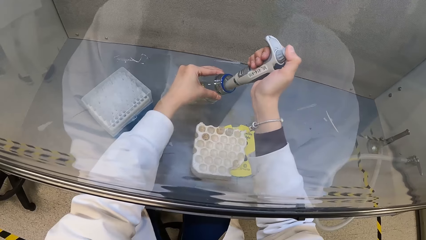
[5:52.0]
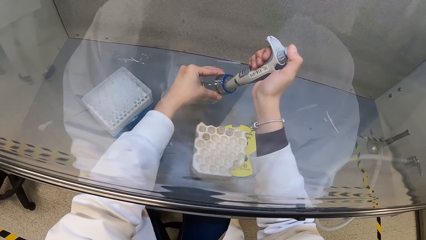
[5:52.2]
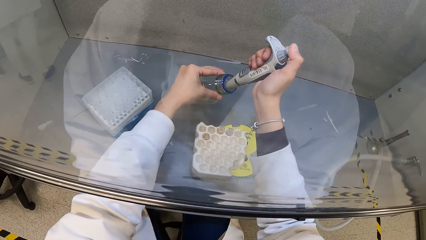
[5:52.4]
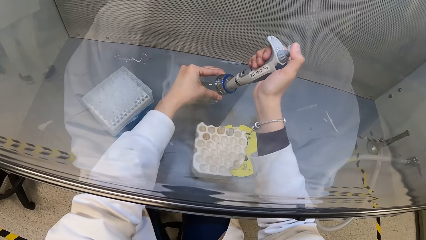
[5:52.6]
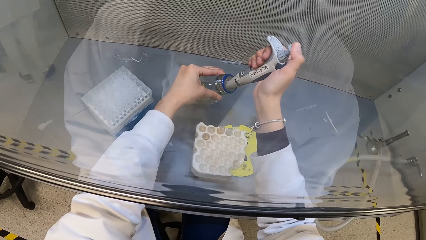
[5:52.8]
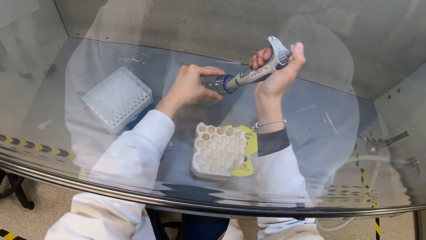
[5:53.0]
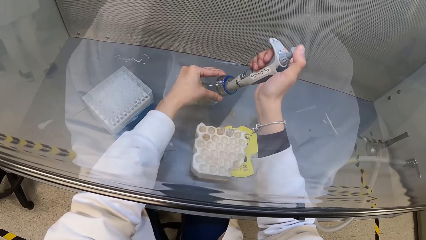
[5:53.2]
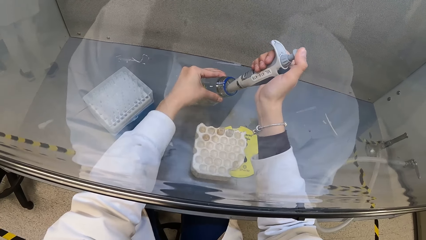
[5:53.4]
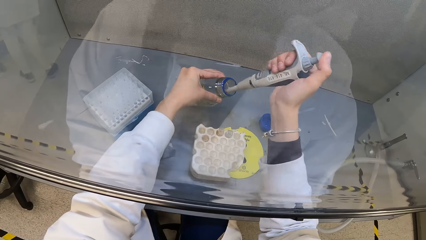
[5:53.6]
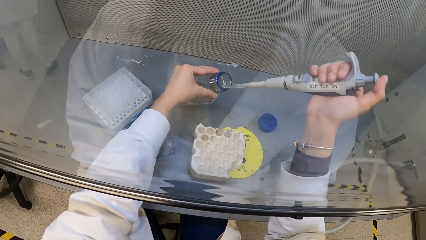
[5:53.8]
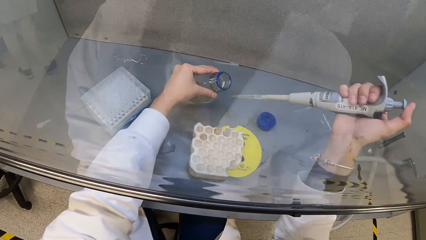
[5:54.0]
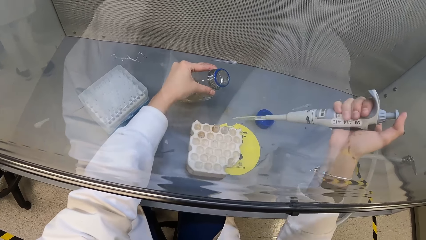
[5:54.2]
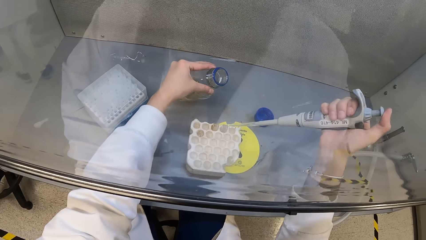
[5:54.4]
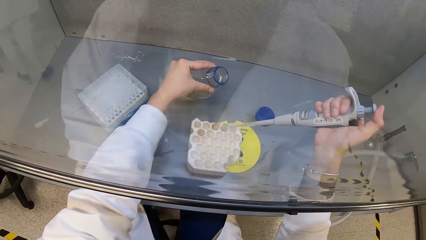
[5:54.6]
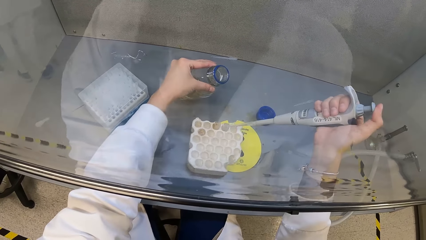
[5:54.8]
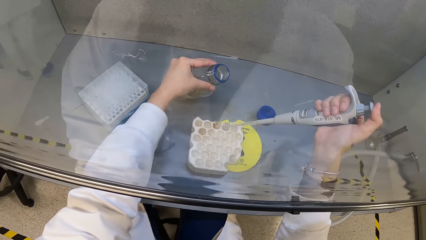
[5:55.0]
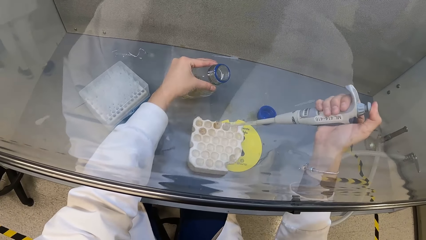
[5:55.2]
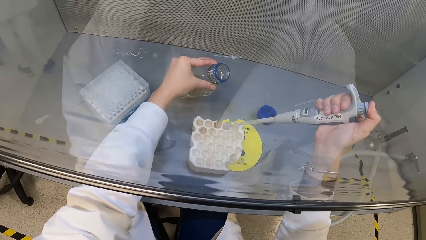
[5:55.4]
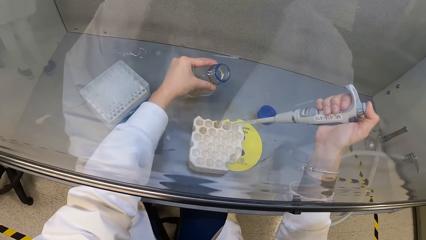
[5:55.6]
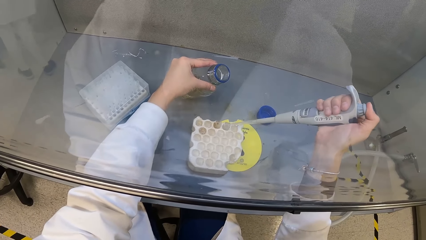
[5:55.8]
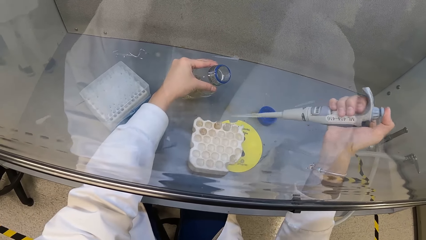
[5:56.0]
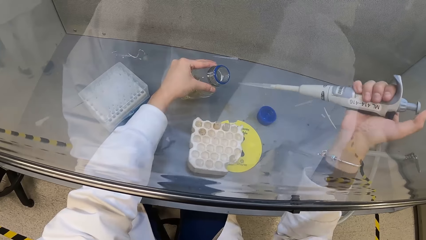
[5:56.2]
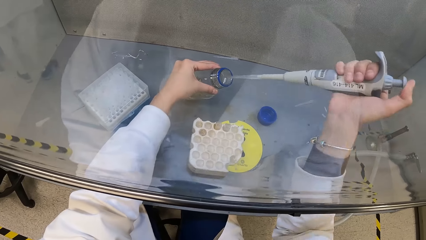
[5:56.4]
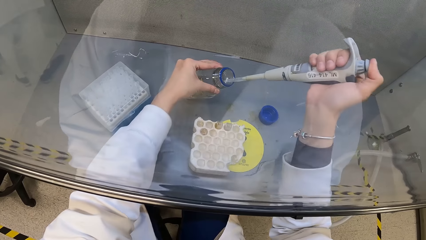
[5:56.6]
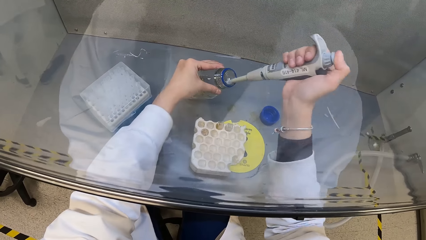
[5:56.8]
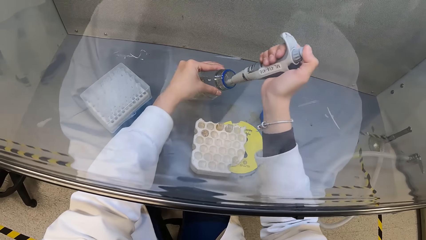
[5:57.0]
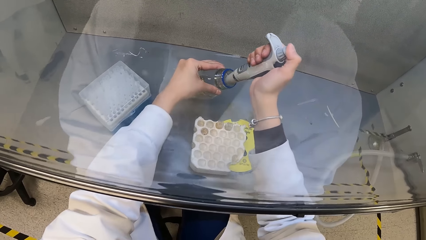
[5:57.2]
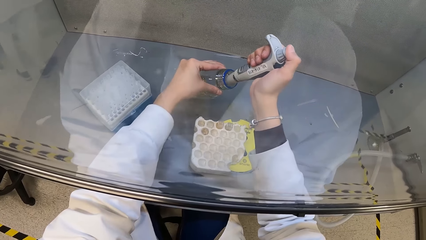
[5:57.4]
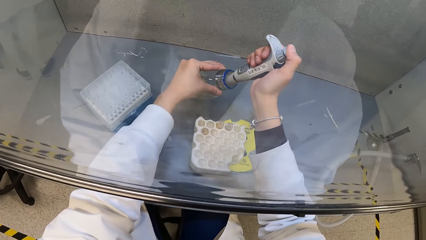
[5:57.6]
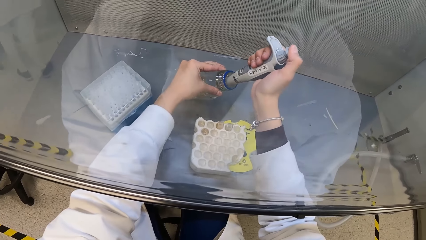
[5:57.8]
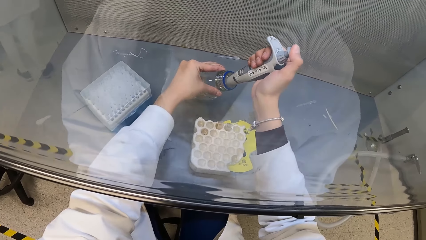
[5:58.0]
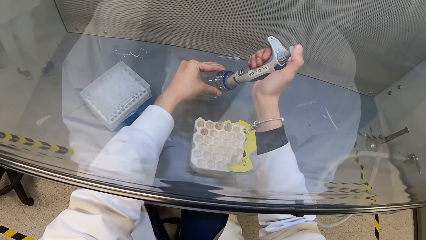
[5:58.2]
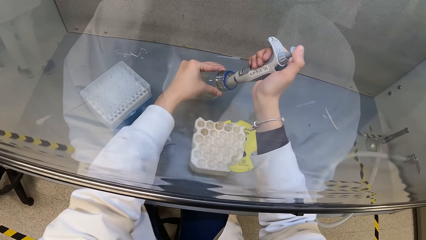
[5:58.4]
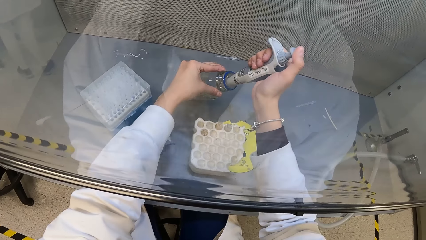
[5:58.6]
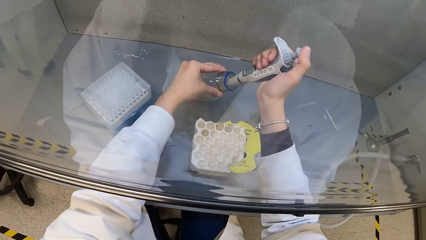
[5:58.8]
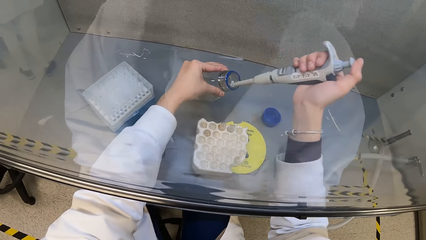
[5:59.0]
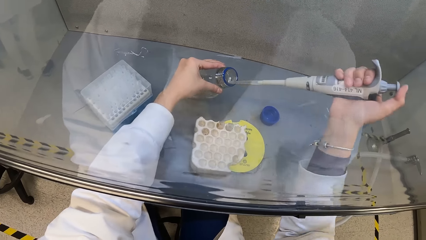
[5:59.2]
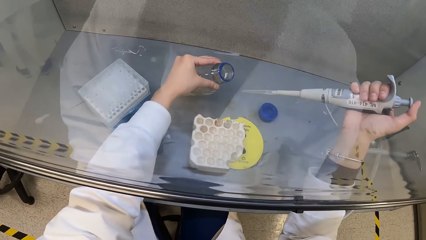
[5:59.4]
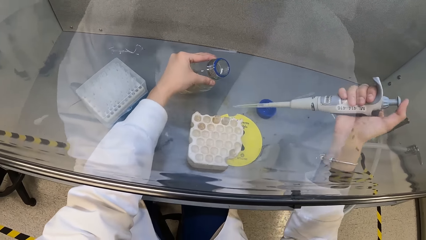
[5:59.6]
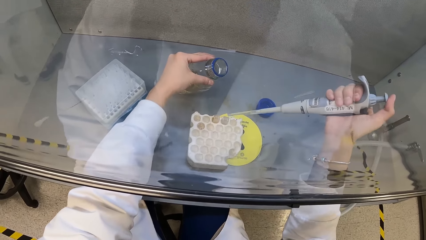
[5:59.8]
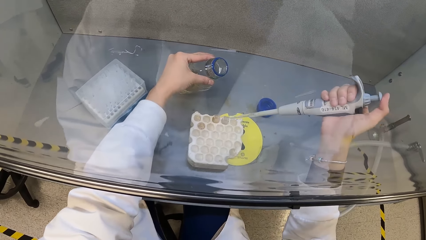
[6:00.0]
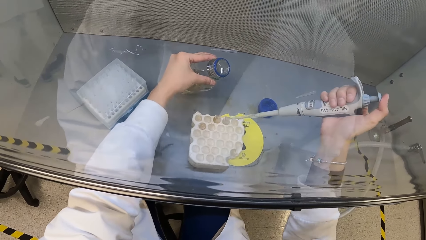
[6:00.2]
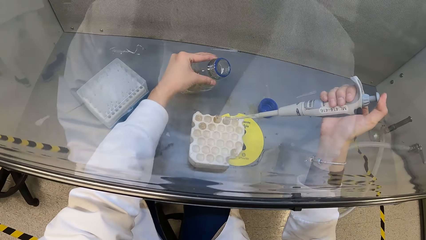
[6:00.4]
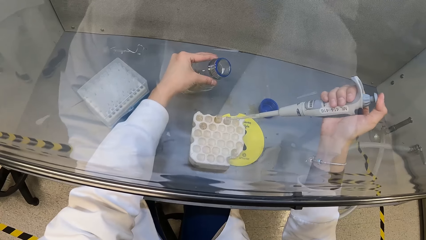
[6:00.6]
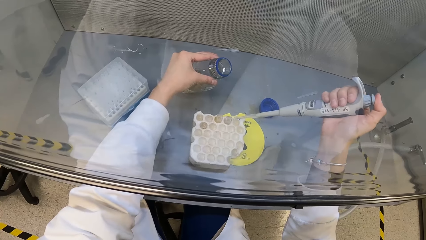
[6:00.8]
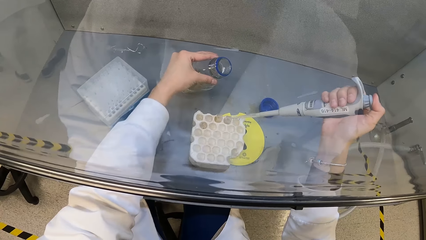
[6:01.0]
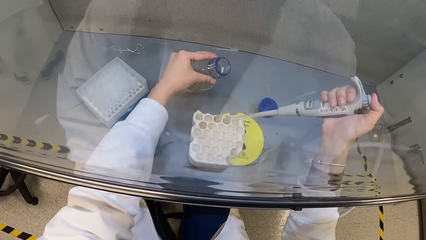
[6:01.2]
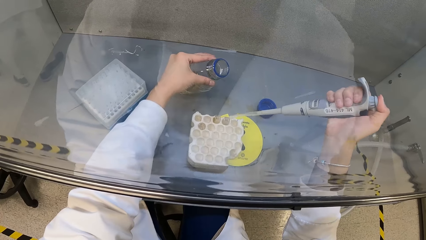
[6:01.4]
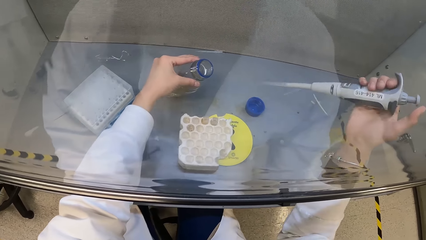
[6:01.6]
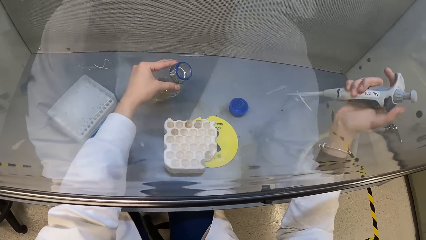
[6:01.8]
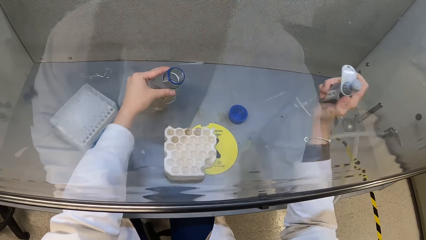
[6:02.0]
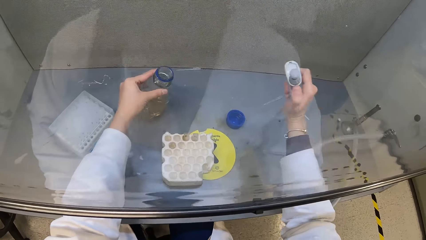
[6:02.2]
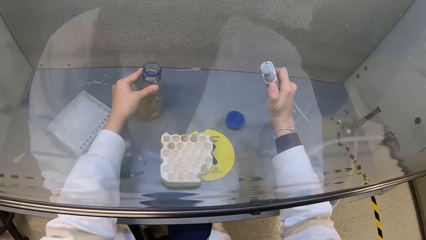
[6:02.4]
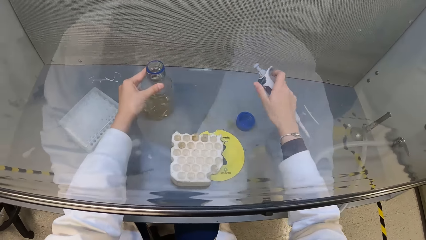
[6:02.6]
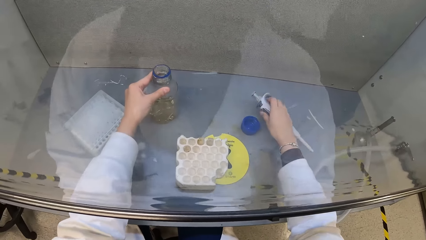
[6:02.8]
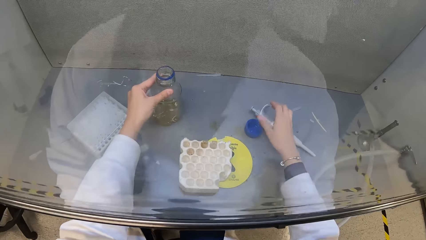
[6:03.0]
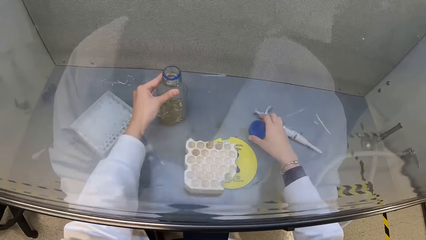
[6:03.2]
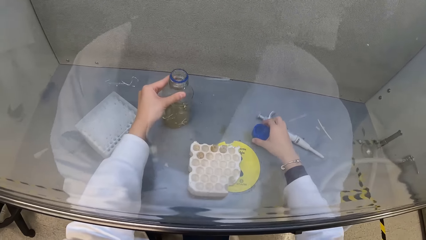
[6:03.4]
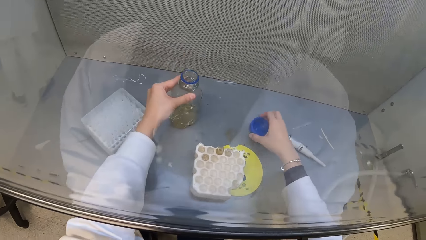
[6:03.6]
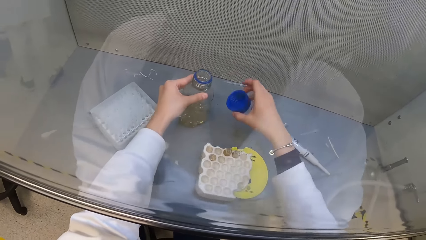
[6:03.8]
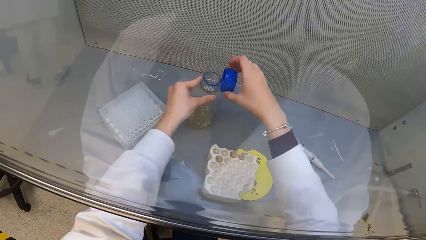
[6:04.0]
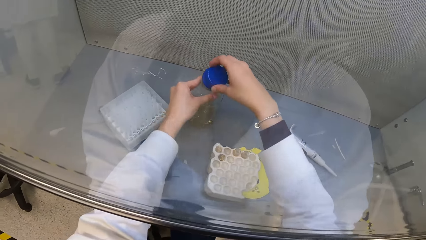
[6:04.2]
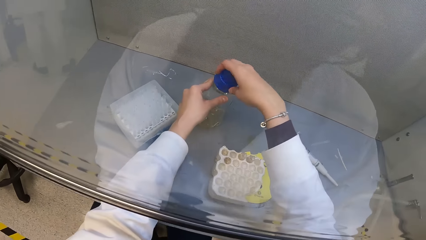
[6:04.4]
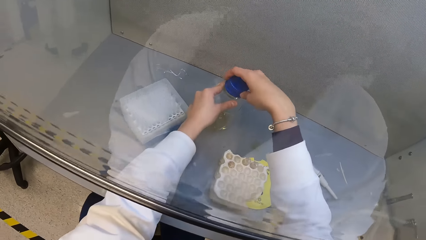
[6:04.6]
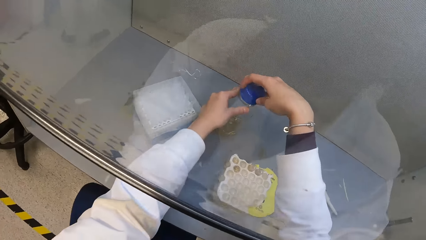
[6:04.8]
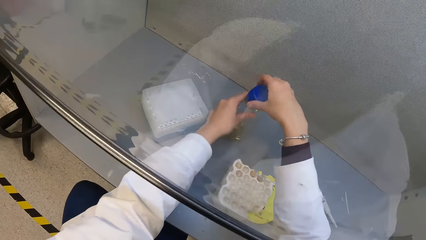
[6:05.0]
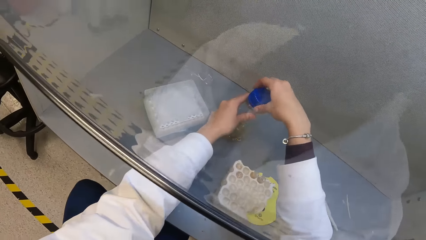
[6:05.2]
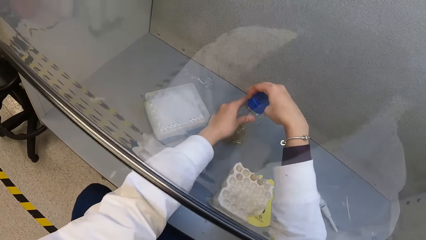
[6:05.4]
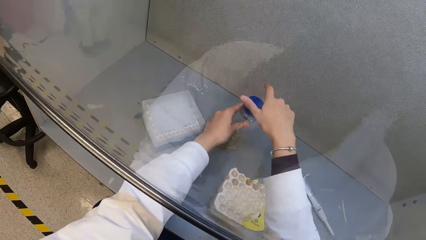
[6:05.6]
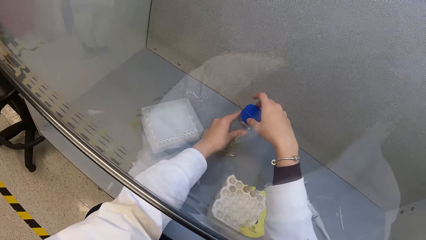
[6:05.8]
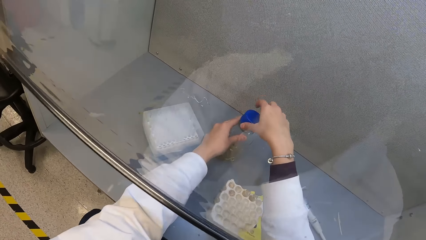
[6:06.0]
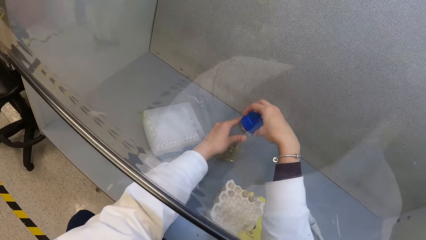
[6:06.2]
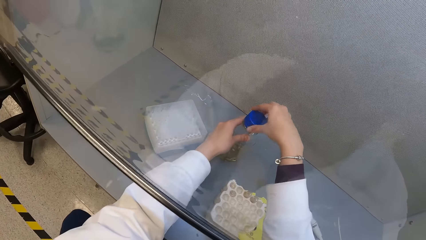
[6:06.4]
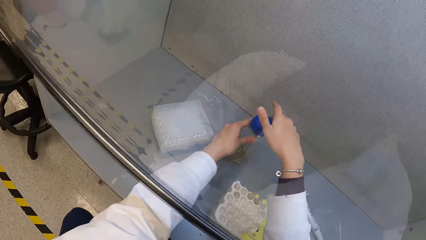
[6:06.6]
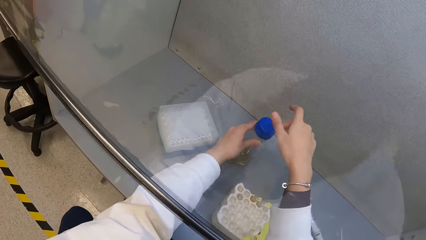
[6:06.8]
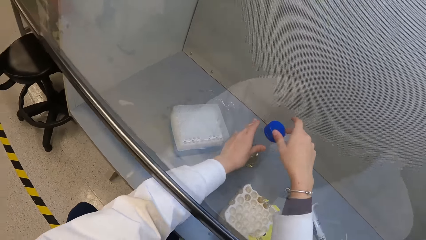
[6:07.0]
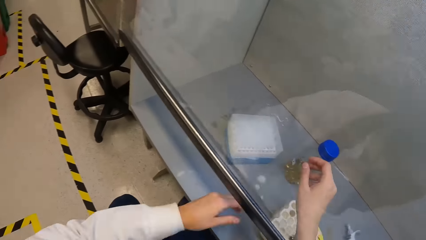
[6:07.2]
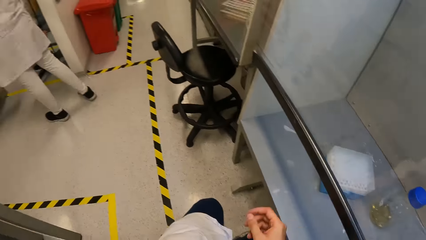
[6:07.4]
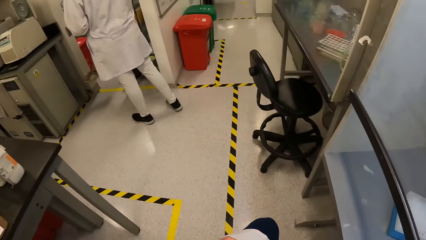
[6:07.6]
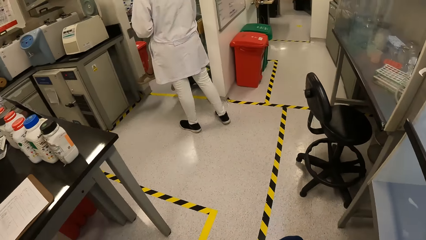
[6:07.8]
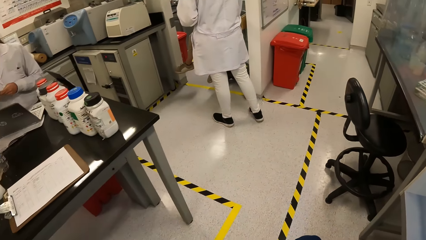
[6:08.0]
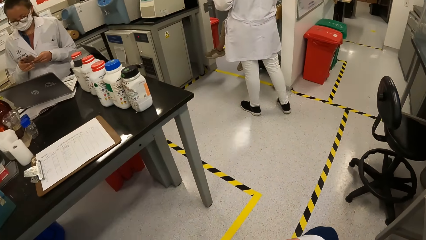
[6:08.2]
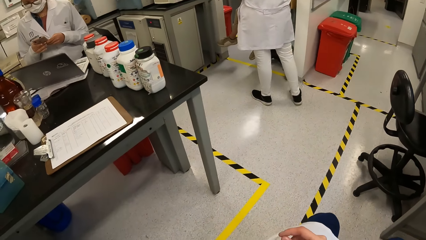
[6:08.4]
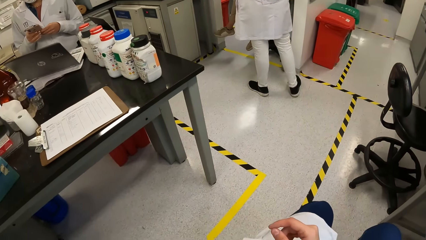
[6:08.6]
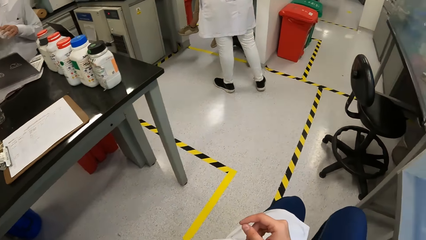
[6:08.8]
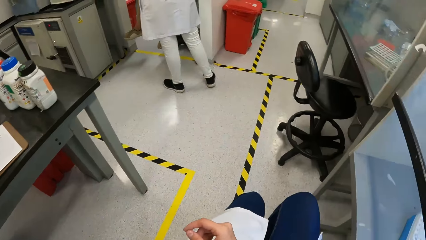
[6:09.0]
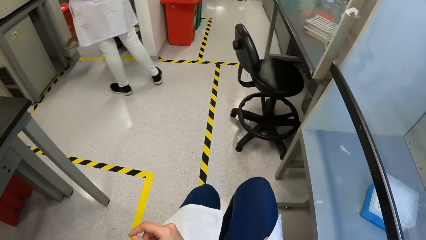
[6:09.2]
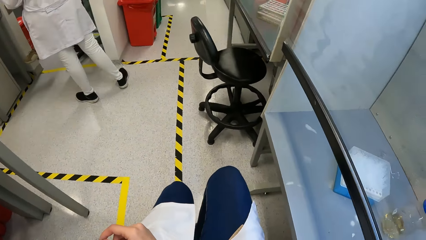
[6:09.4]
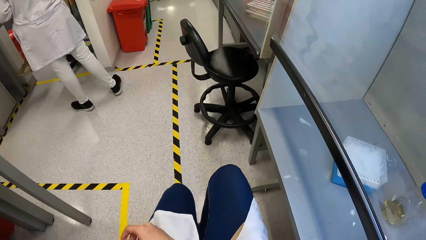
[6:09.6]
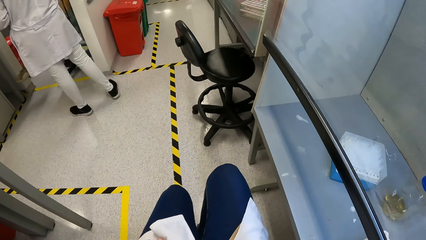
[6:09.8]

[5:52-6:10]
The camera wearer inserts the syringe into the plastic container. She extracts a small quantity of liquid samples from the glass bottle with the suction syringe in her right hand. She drops the small quantity of liquid samples in the tube on the test tube rack with the suction syringe in her right hand. She inserts the syringe into the plastic container. She extracts a small quantity of liquid samples from the glass bottle with the suction syringe in her right hand. She drops the small quantity of liquid samples in the tube on the test tube rack with the suction syringe in her right hand. She drops the suction syringe on the lab bench with her right hand. She picks up the cover of the glass bottle from the lab bench with her right hand. She closes the glass bottle with the cover in her right hand. She looks around.
